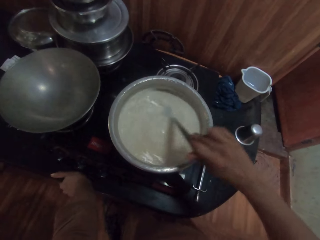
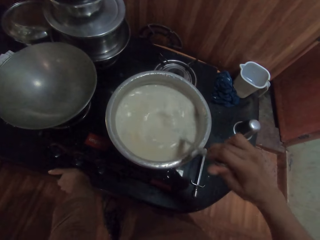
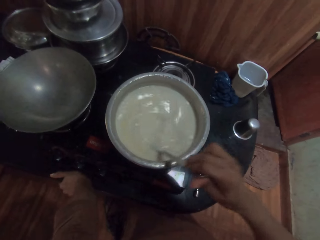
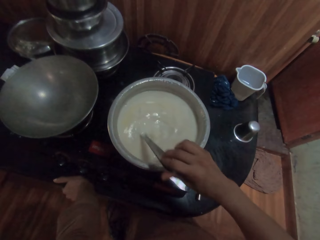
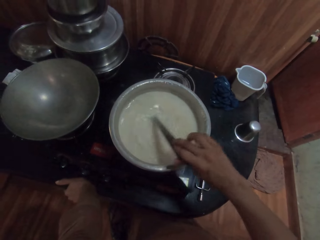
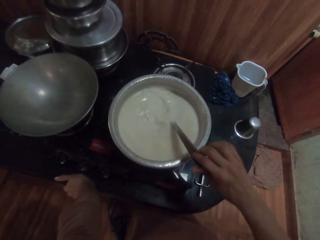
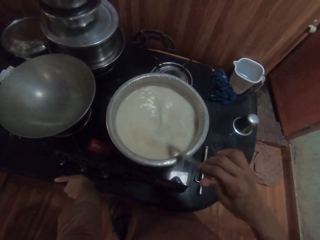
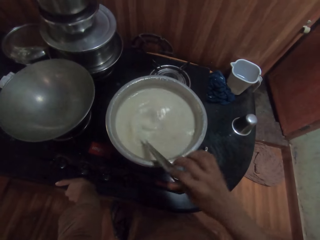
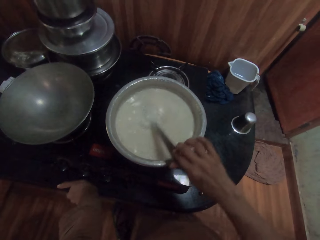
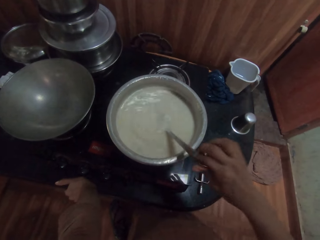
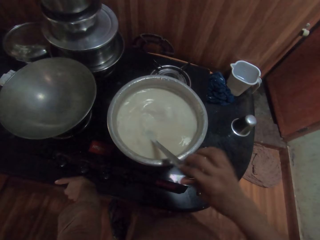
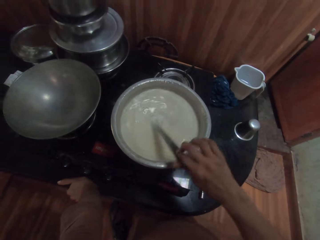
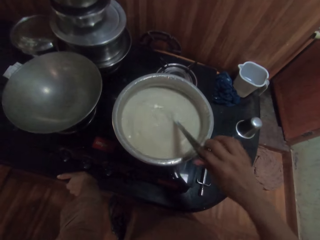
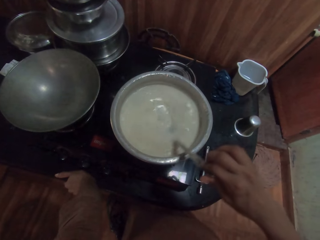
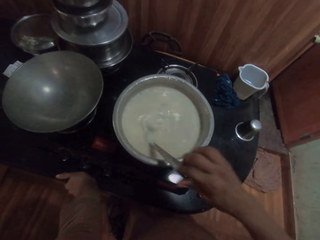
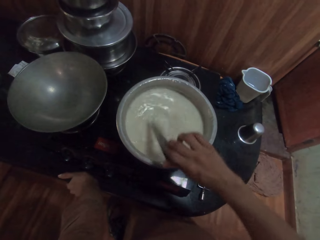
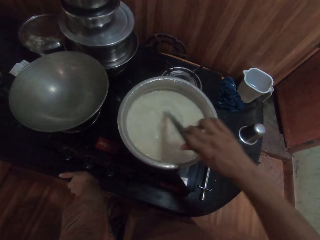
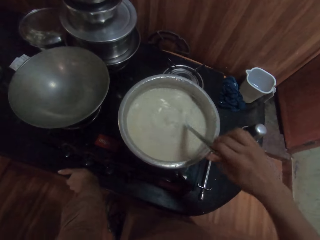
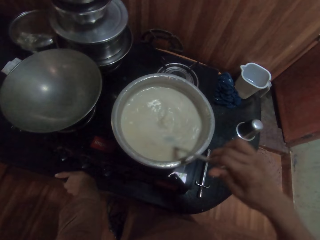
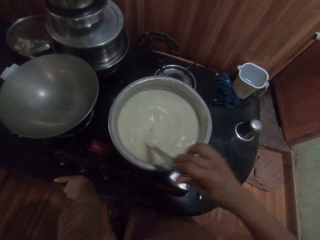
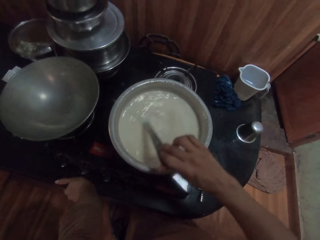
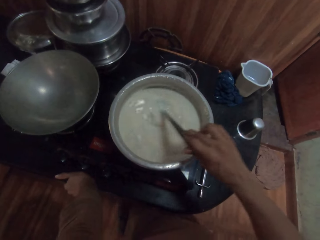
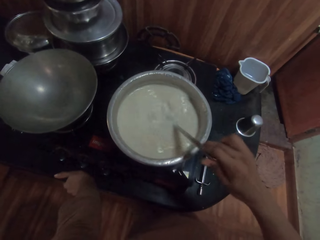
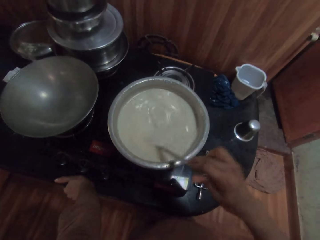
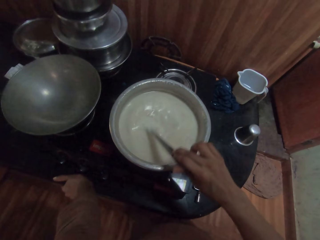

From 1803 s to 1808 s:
The camera wearer stirs the soup with the right hand.

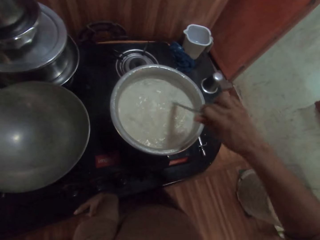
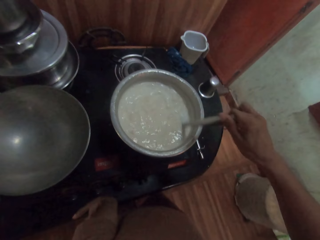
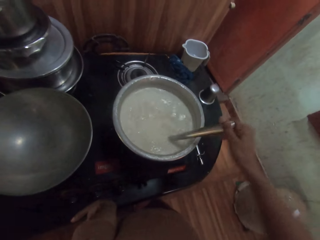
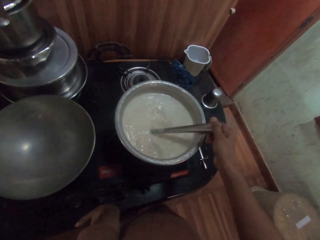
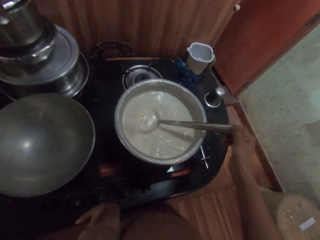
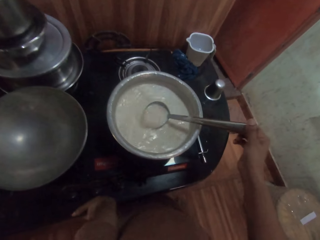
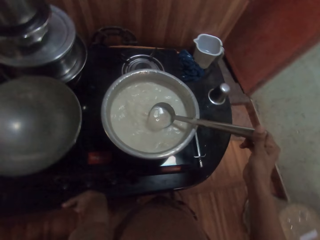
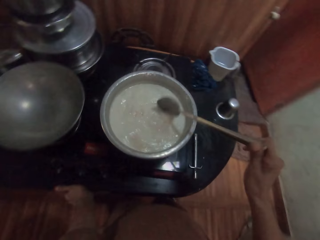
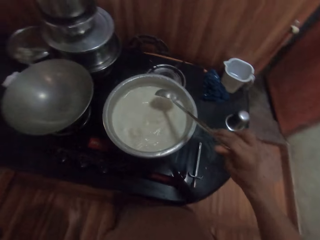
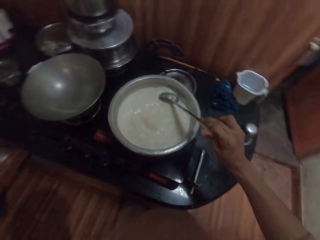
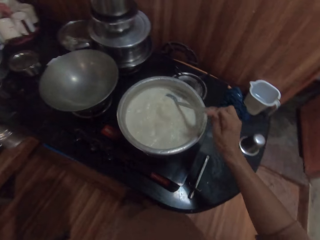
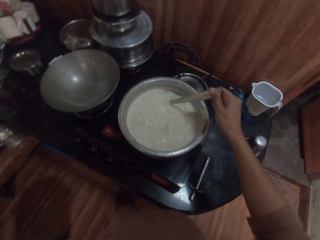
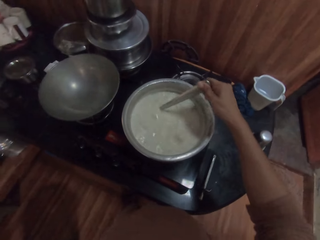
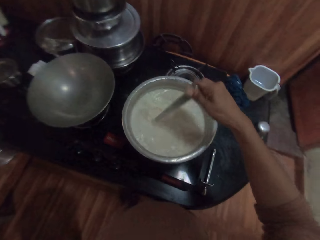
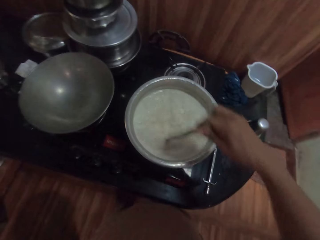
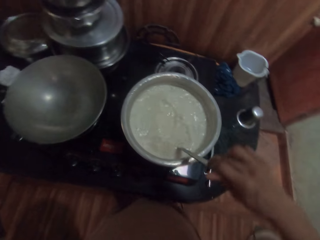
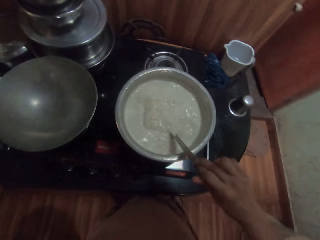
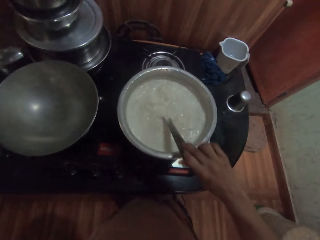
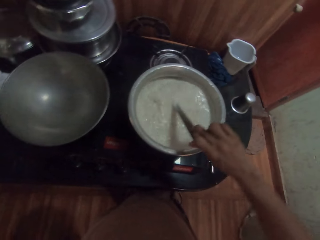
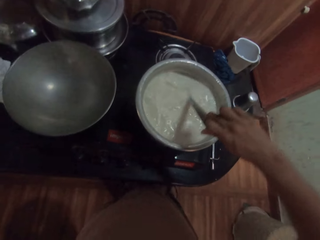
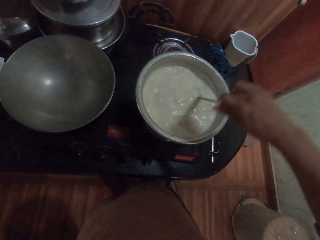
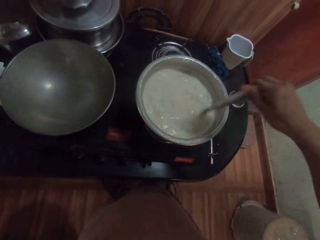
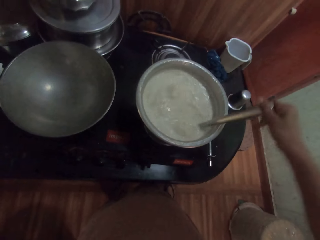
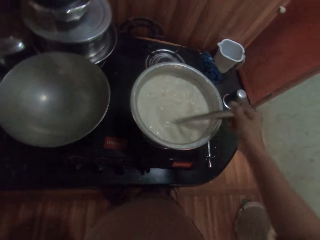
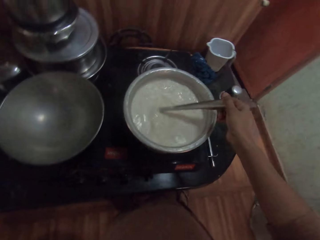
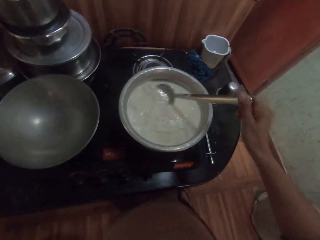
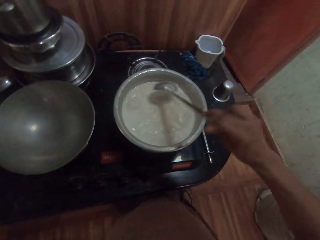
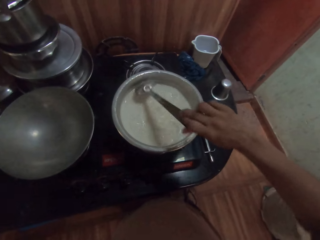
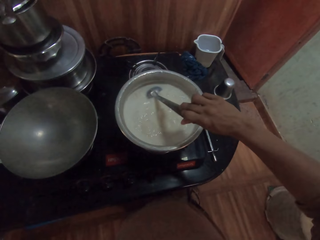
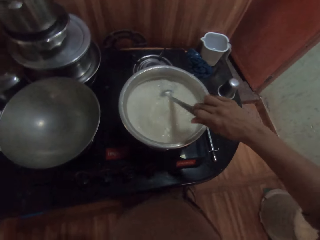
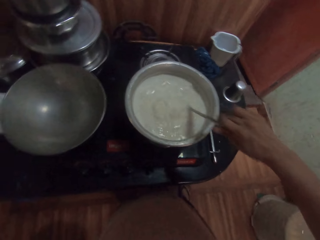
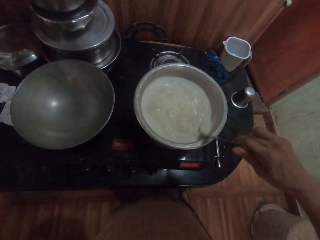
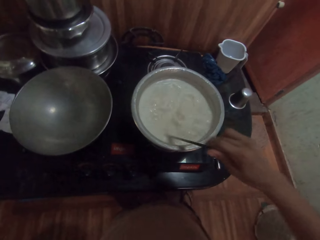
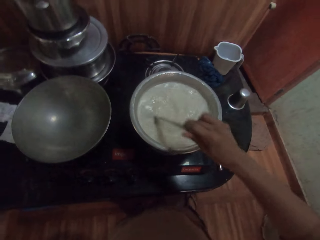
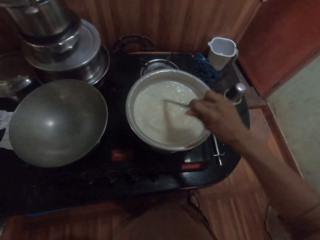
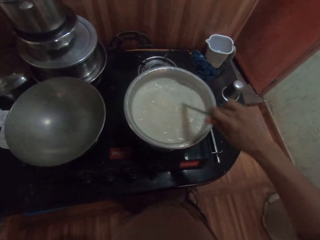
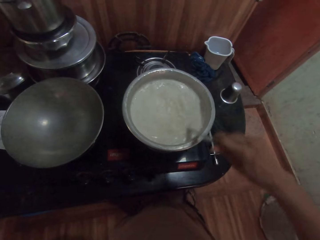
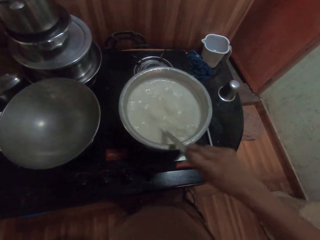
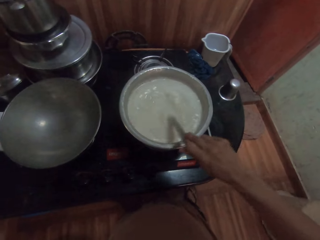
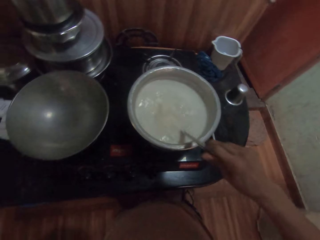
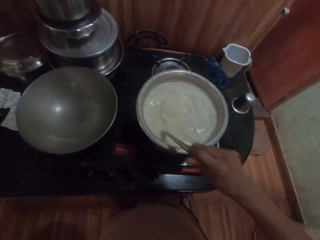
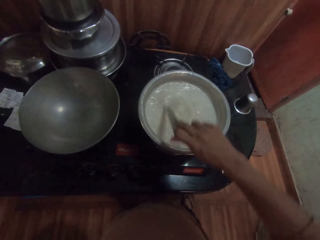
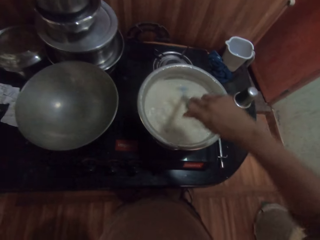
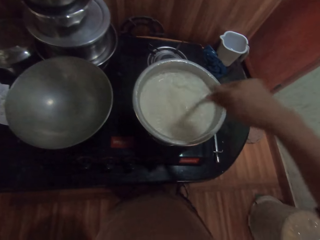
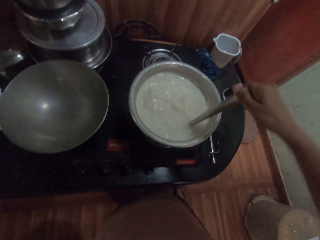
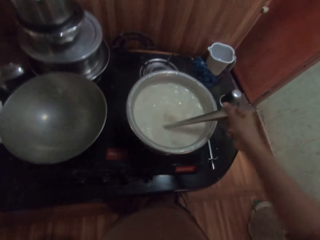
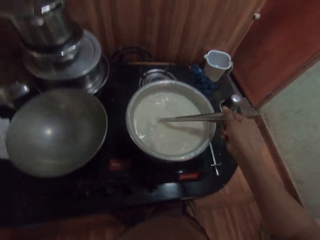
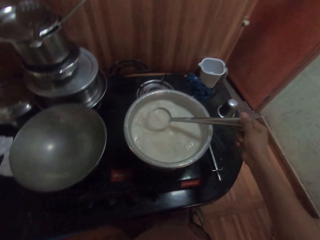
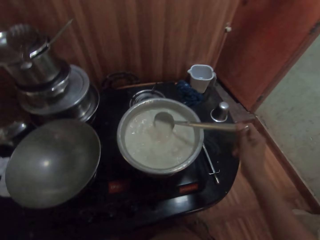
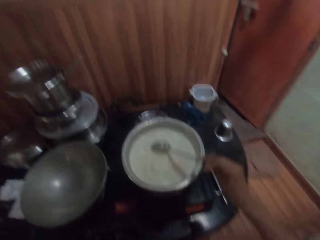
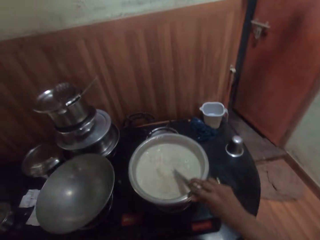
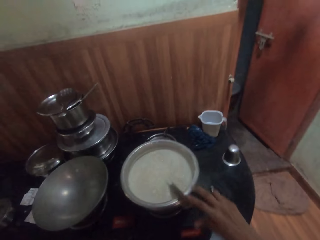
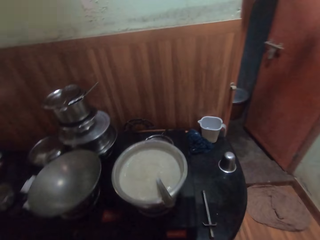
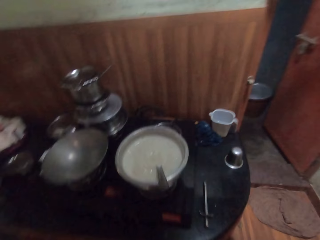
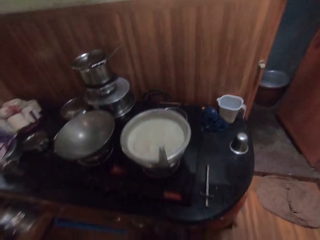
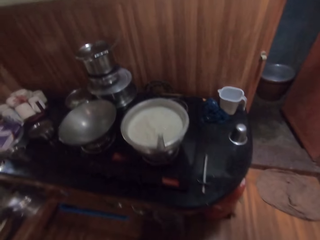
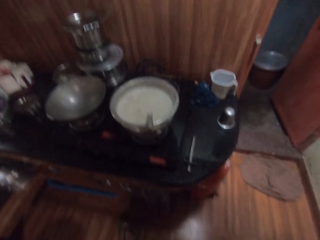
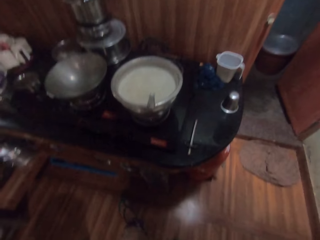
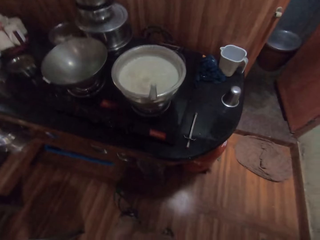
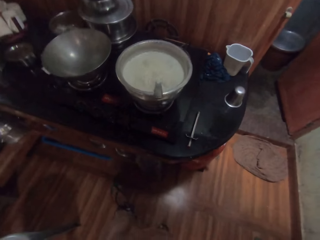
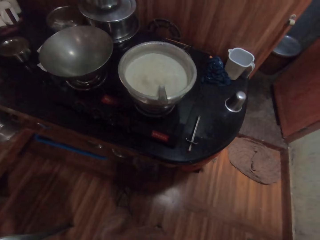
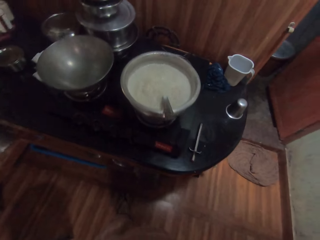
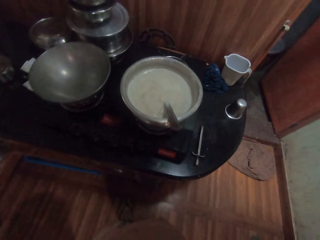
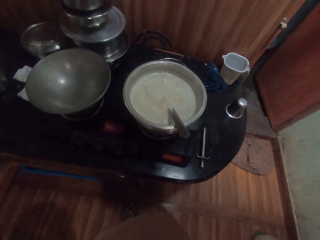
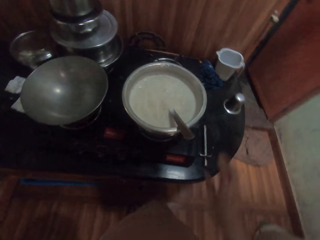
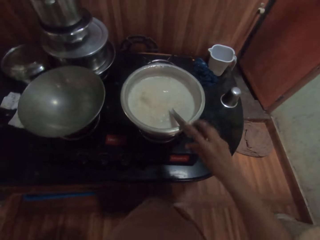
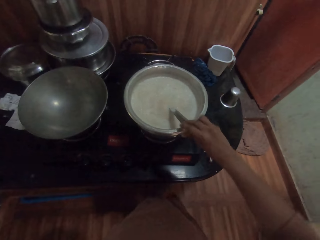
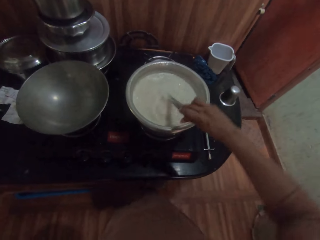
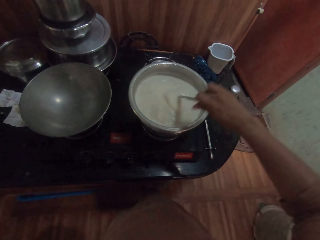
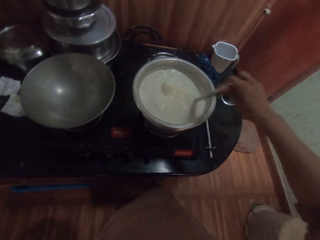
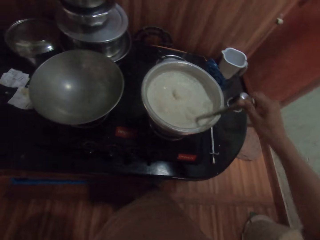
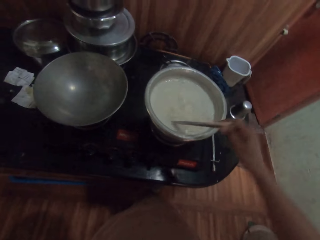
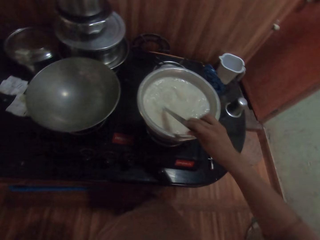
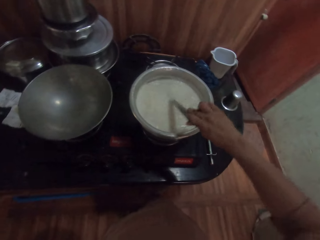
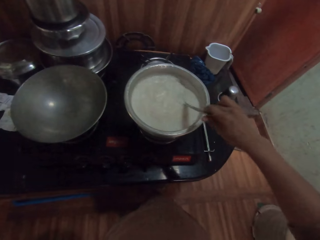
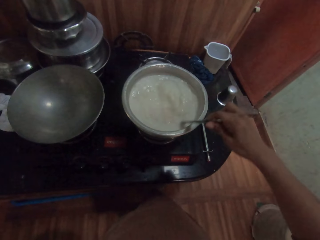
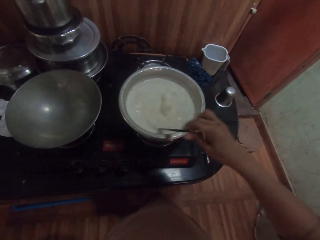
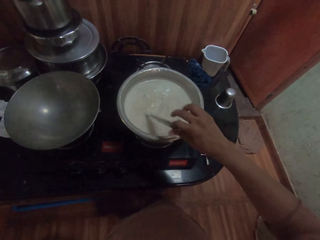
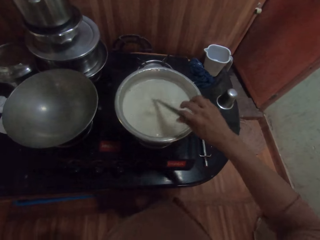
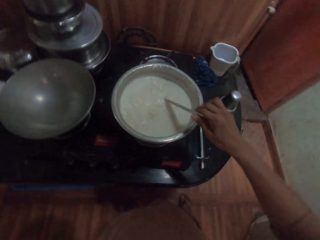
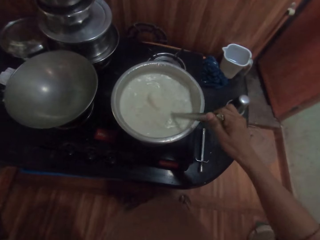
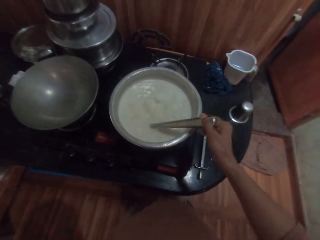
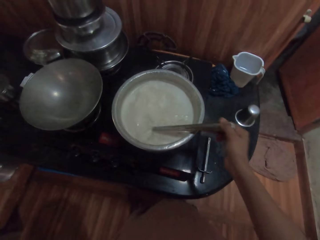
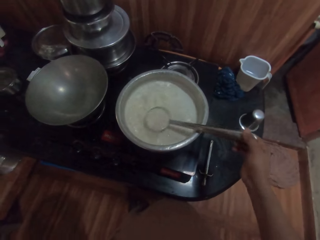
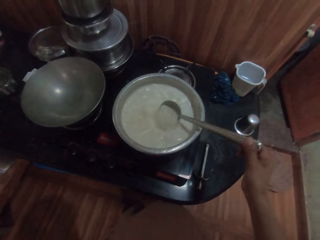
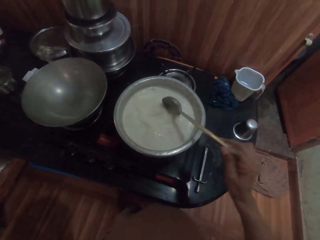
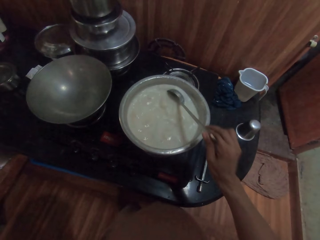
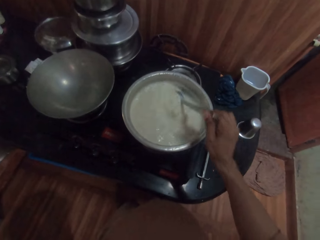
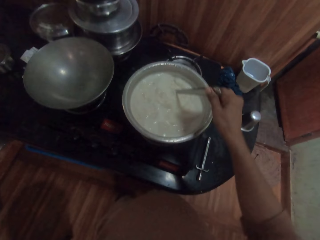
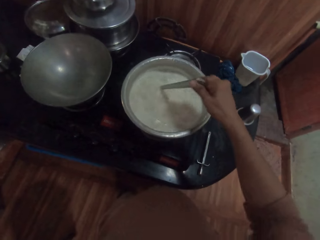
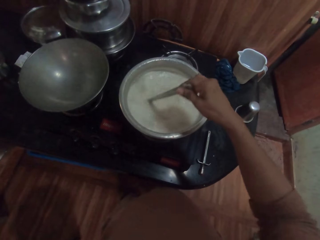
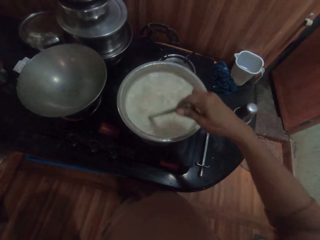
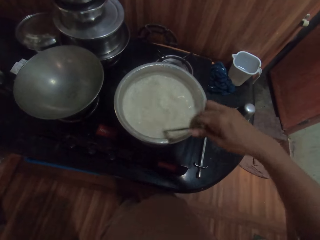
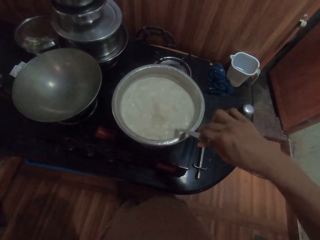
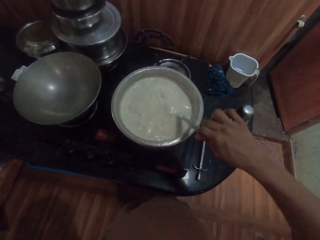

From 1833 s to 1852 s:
The camera wearer moves the left hand from the table and stirs the soup with the right hand. He drops the spoon in the pot with his right hand. He looks at the soup. He picks up the spoon in the pot with his right hand. He turns the solution in the pot with the spoon in his right hand.
